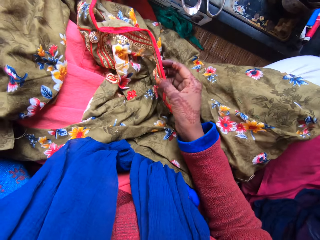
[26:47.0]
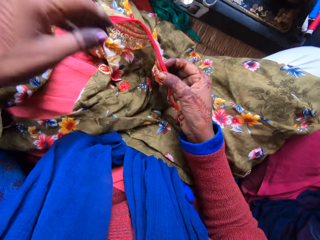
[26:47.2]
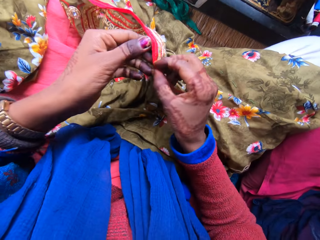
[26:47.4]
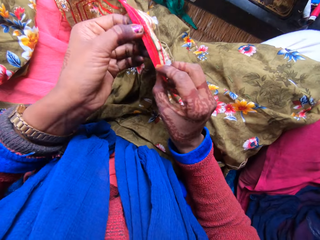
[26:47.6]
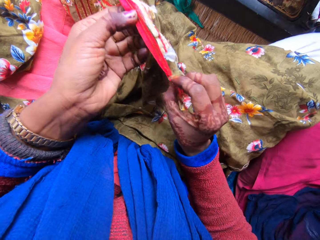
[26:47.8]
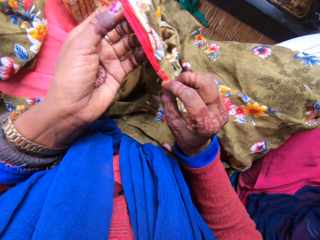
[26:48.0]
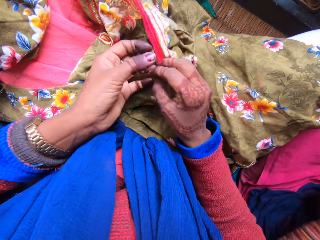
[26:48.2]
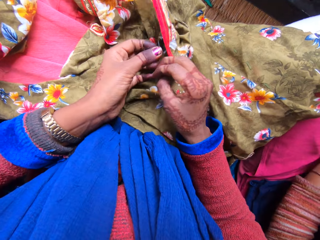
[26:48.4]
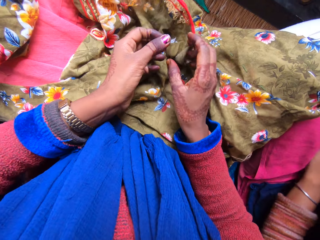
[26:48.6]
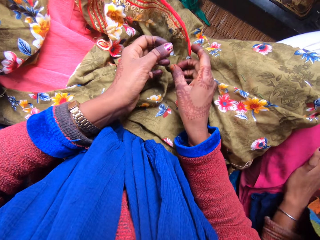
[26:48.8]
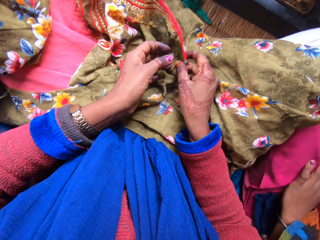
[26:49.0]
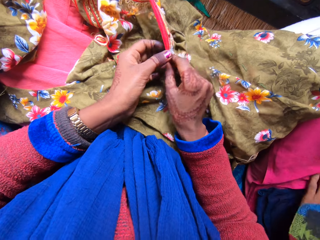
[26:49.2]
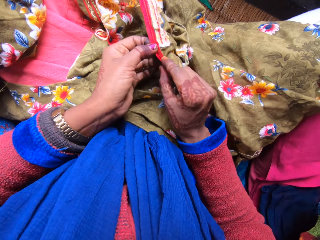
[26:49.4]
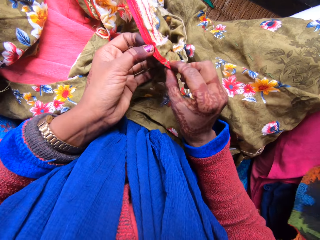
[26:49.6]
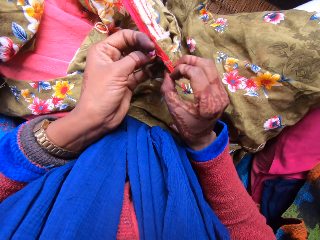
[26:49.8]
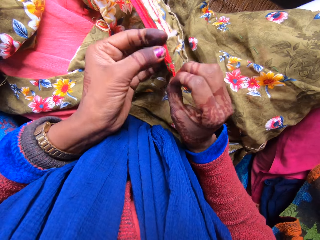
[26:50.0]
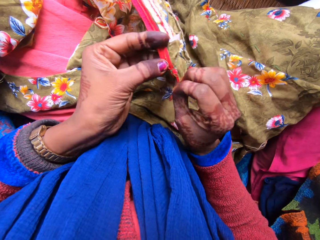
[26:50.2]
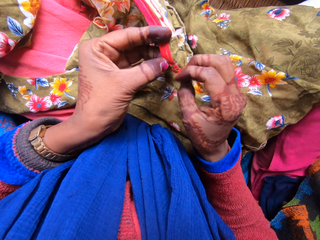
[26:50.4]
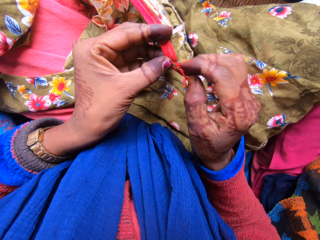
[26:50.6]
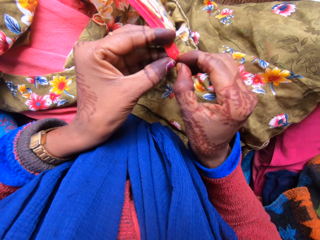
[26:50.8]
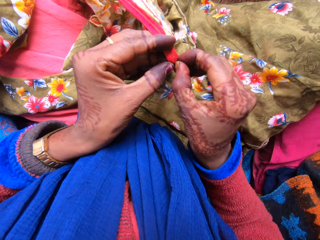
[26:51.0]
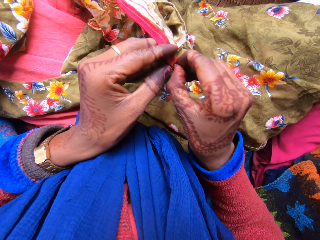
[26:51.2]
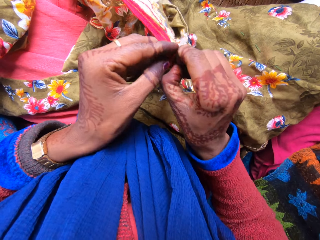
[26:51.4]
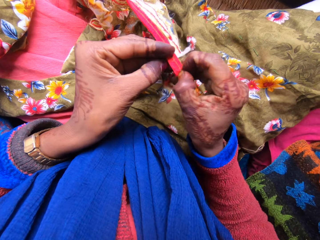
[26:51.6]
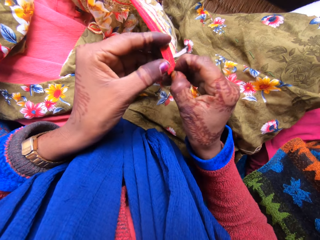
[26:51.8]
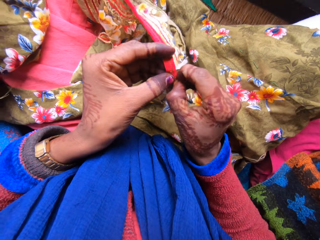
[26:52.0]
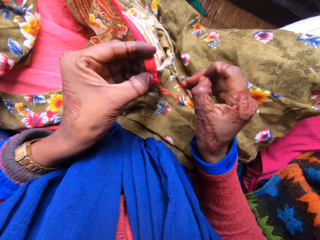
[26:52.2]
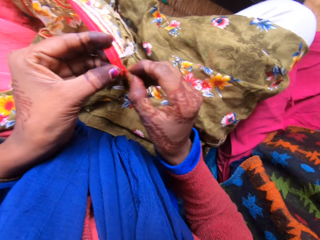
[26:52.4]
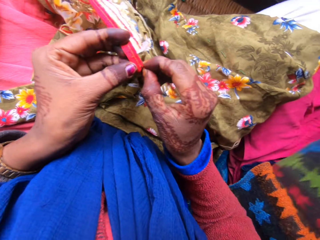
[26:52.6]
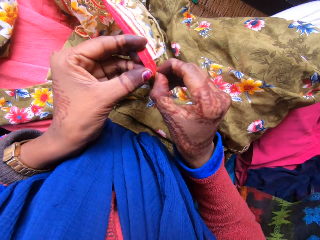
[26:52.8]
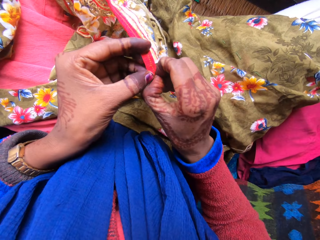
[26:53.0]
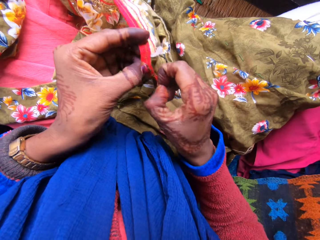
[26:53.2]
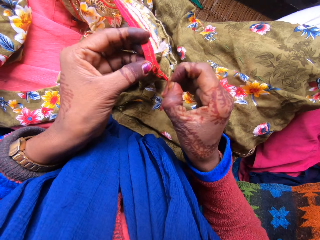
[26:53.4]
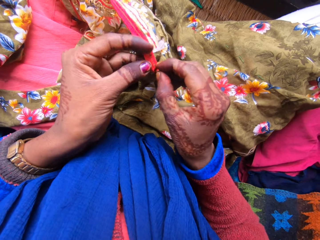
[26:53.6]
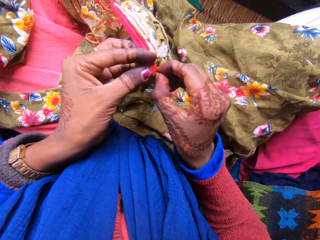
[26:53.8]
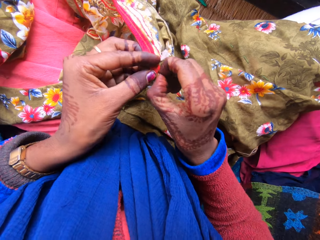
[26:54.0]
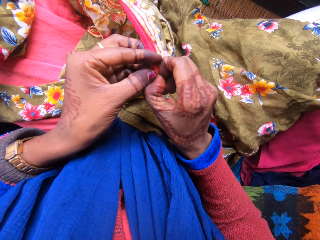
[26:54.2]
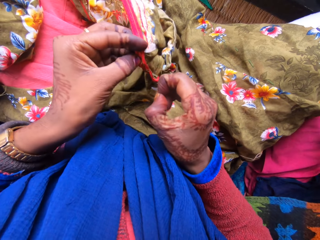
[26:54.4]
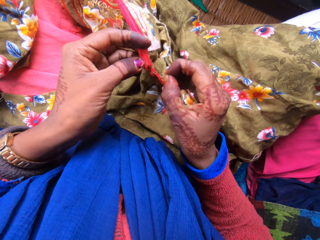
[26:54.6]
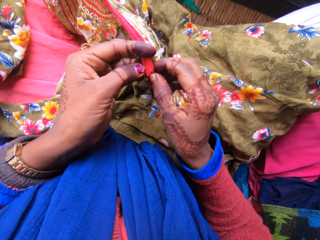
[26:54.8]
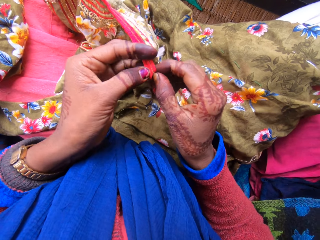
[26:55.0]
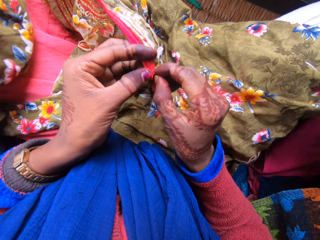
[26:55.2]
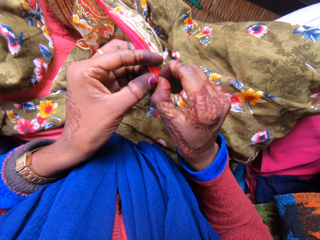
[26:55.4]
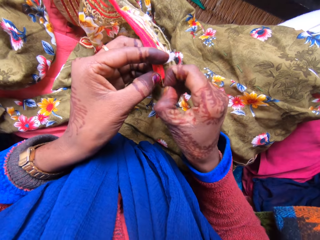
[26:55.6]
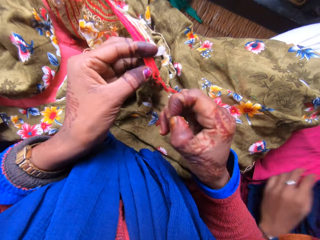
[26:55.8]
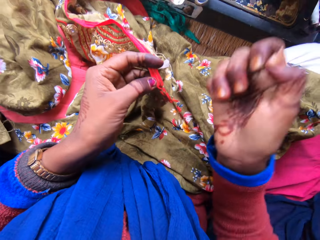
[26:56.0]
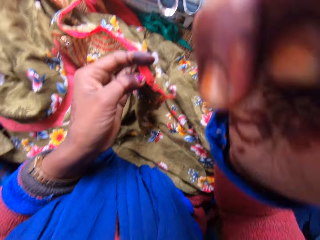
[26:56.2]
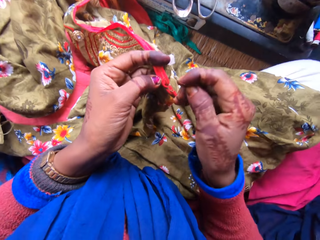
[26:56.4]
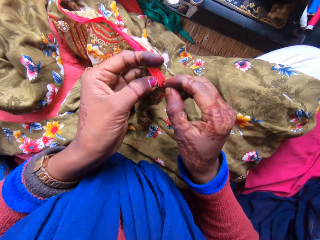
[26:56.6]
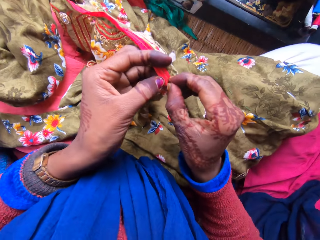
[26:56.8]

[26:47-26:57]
The camera wearer picks up the cloth with both hands. He holds the piece of cloth with his hands. He continues loosening the seam on the cloth. He removes a weaving thread on the piece of cloth.

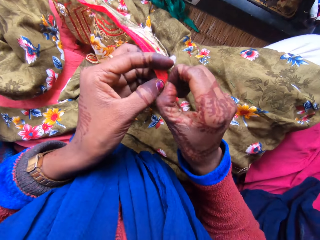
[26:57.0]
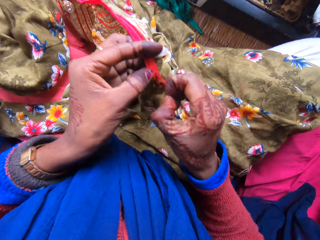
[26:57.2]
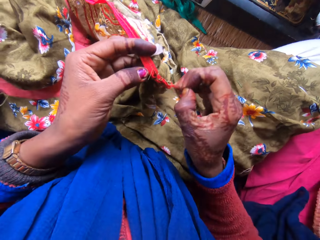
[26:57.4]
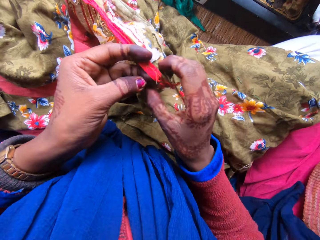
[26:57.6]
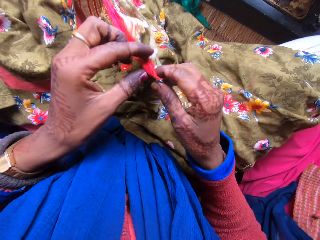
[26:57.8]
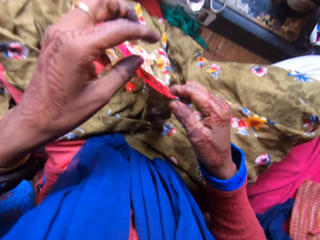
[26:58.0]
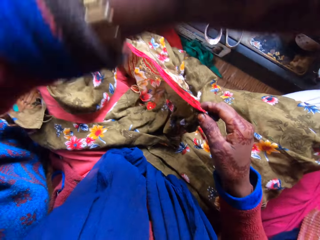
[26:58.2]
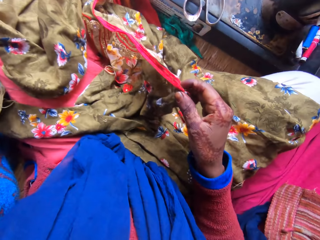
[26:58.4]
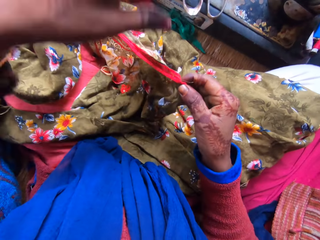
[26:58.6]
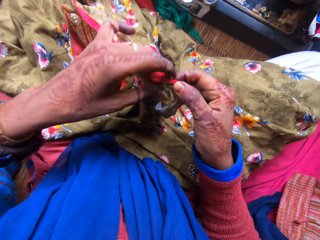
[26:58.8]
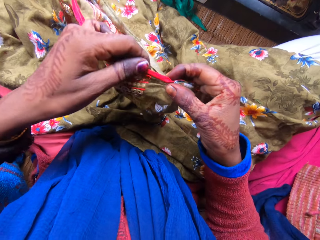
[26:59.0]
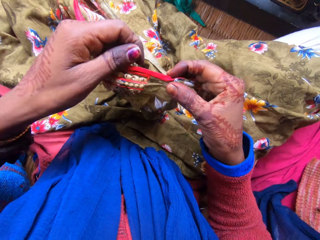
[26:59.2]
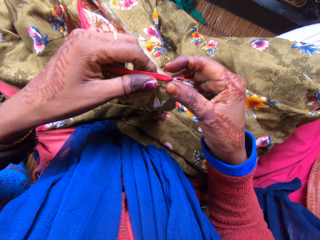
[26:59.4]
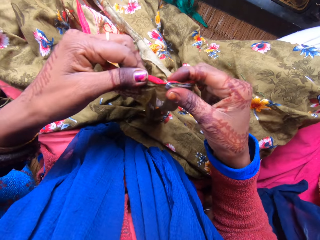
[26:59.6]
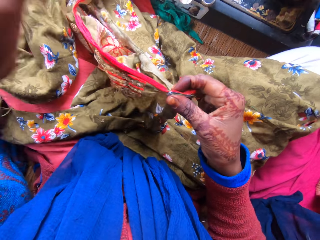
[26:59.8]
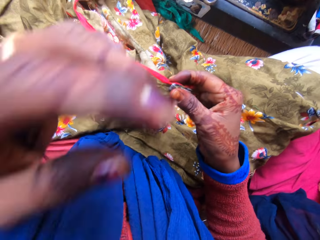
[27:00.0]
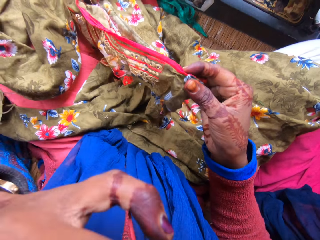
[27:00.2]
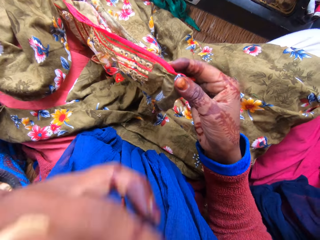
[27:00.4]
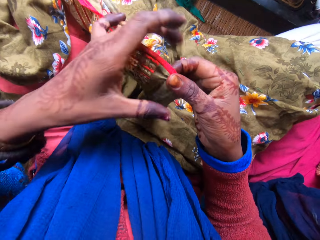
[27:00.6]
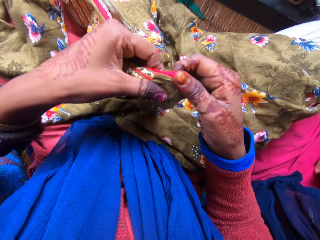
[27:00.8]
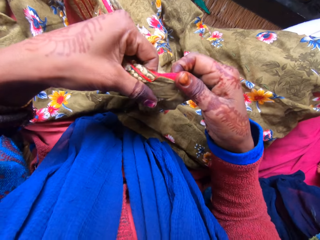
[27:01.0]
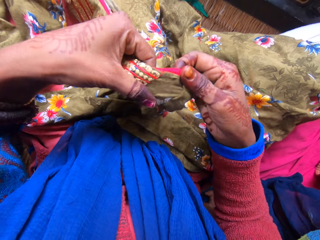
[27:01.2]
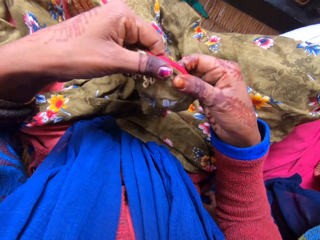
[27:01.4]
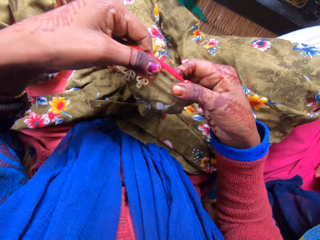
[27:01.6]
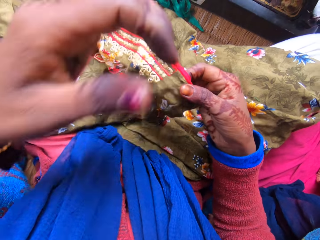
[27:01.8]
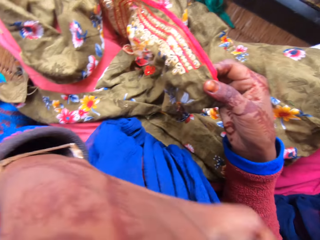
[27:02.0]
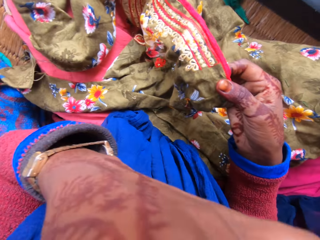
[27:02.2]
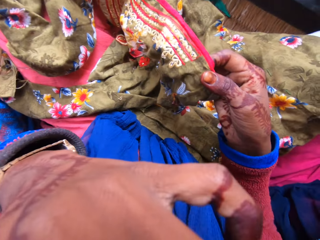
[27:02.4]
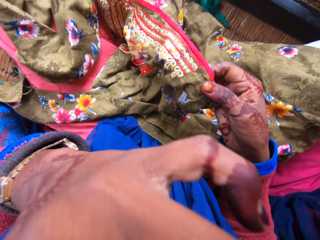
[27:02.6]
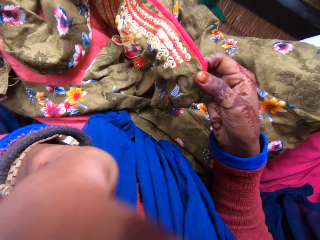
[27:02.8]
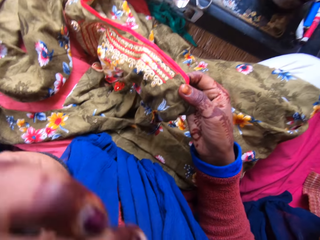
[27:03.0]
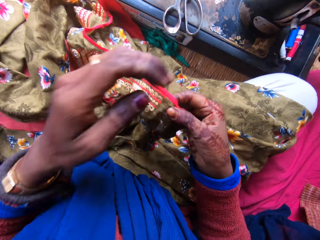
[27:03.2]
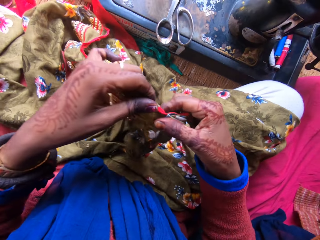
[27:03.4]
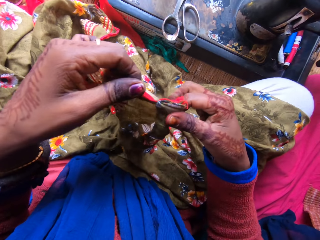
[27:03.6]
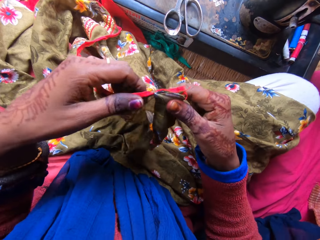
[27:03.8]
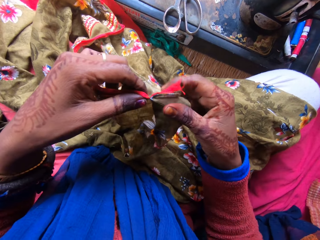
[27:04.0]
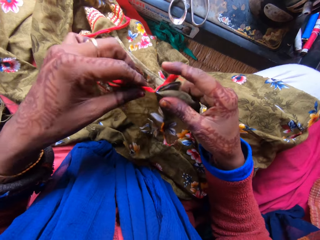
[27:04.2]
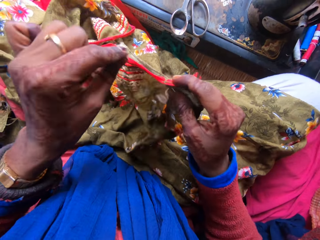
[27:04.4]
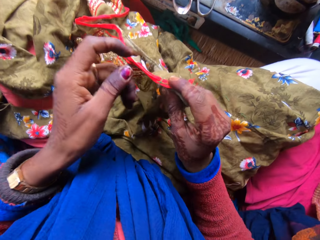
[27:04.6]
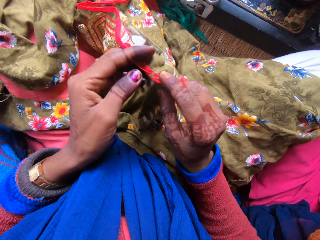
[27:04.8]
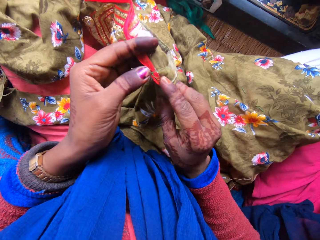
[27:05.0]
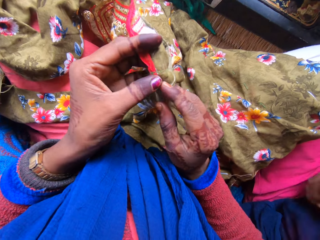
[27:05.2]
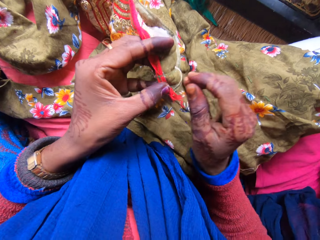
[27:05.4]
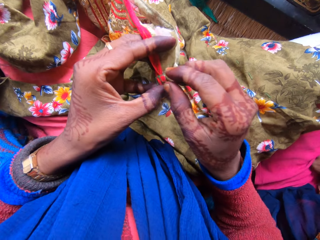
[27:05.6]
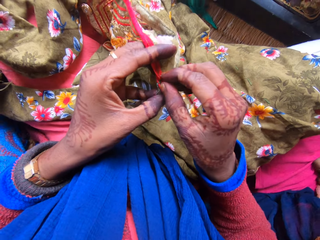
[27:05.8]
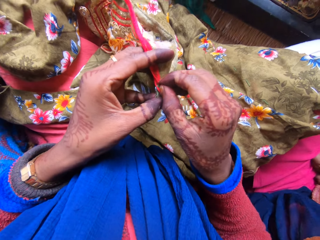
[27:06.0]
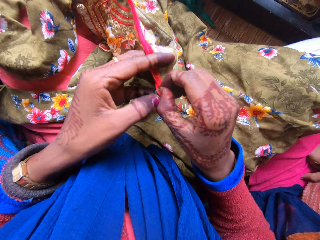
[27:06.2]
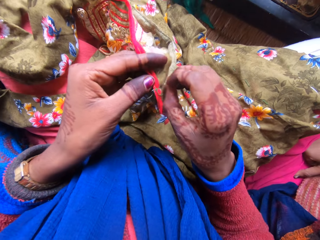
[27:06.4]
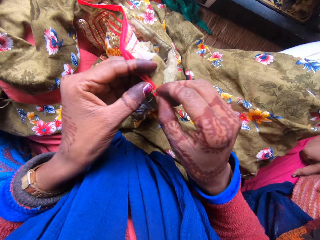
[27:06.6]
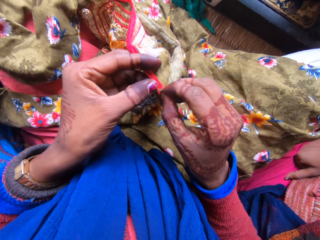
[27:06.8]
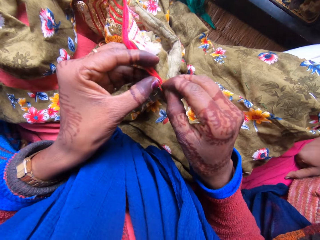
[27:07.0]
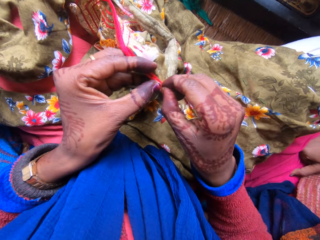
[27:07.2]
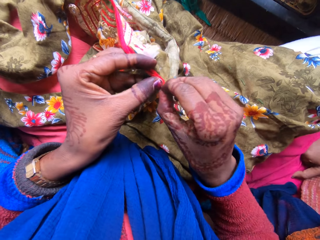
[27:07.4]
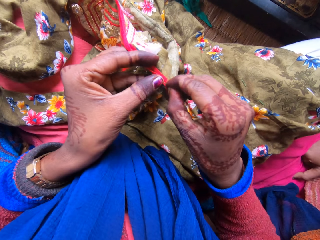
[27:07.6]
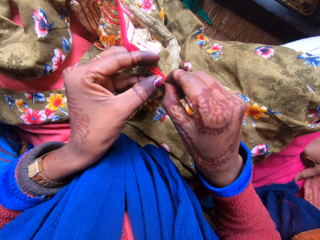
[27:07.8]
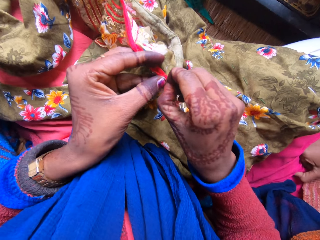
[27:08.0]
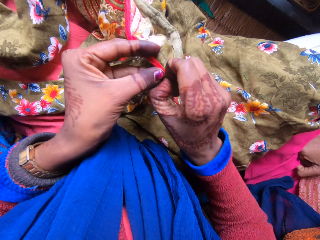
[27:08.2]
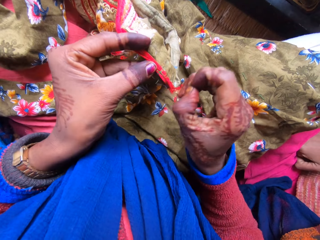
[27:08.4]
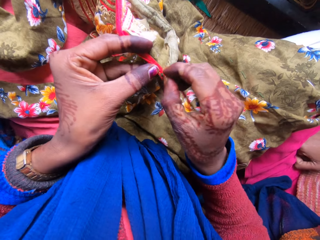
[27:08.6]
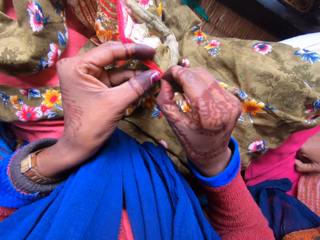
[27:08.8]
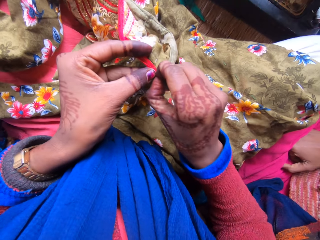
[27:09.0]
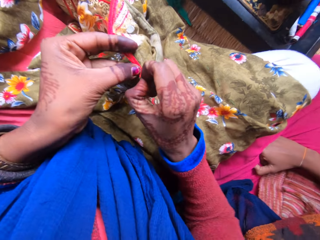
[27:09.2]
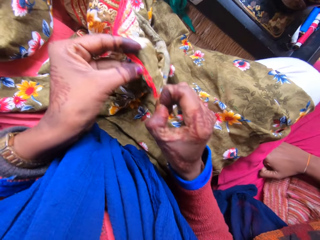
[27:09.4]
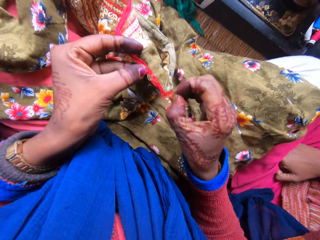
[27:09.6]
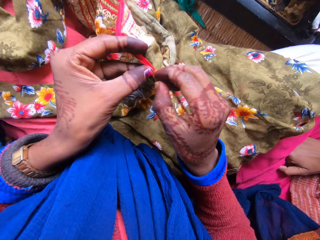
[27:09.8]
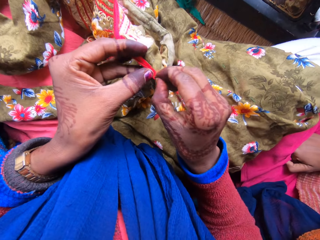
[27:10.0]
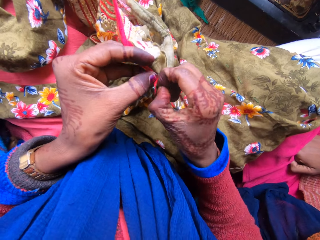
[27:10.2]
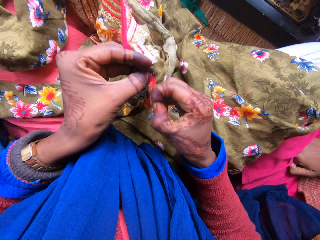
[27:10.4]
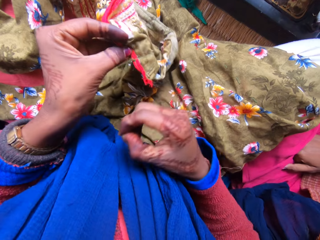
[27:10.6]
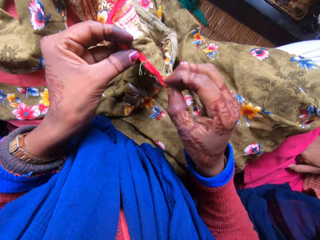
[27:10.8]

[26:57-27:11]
The camera wearer adjusts the camera and holds the piece of cloth with his hands. A woman sits on the floor. The camera wearer scratches his nose. He continues loosening the seam on the cloth. He removes a weaving thread on the piece of cloth.
